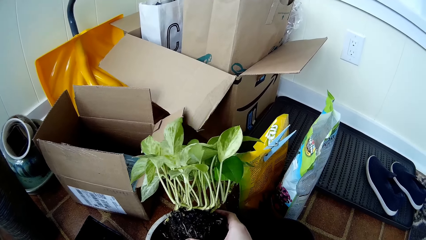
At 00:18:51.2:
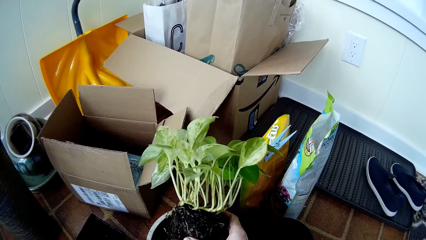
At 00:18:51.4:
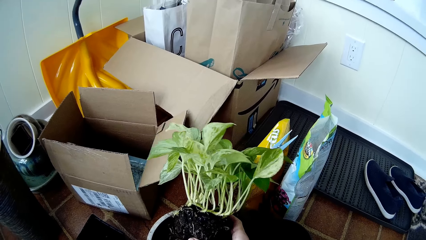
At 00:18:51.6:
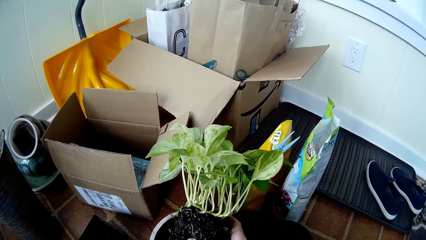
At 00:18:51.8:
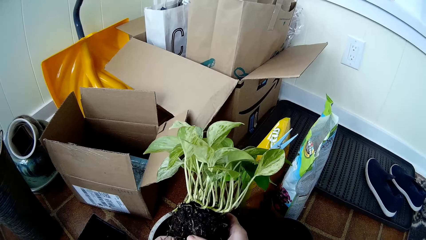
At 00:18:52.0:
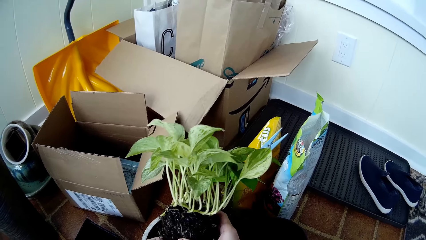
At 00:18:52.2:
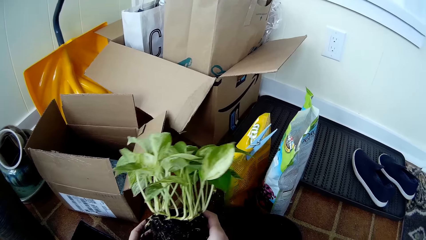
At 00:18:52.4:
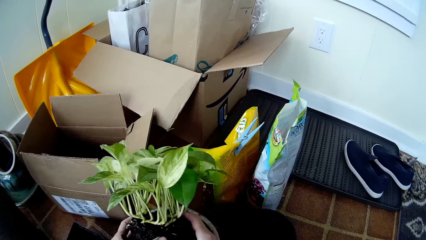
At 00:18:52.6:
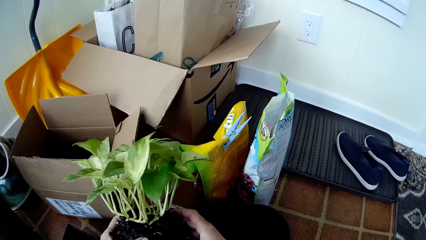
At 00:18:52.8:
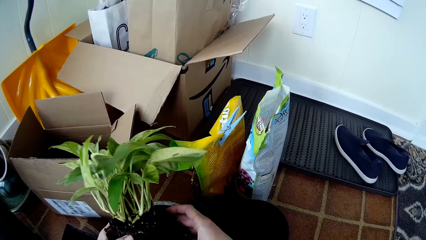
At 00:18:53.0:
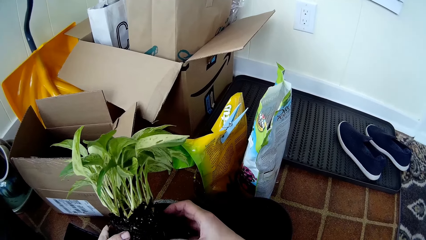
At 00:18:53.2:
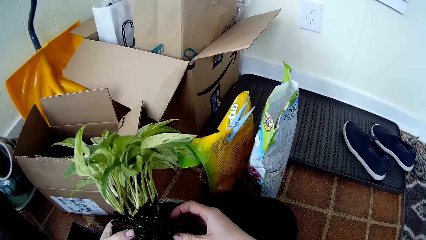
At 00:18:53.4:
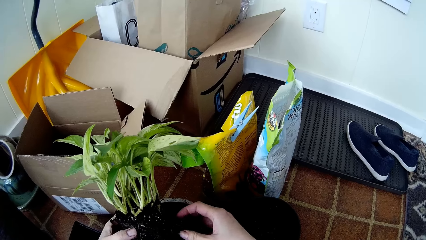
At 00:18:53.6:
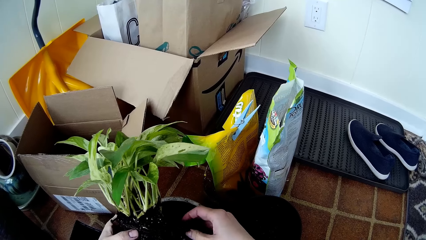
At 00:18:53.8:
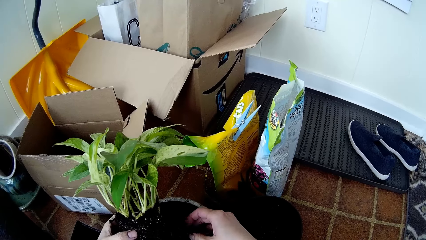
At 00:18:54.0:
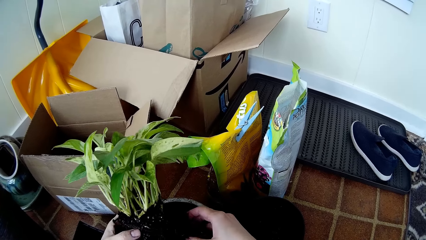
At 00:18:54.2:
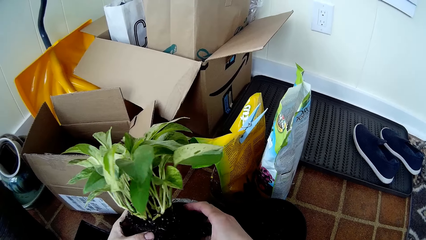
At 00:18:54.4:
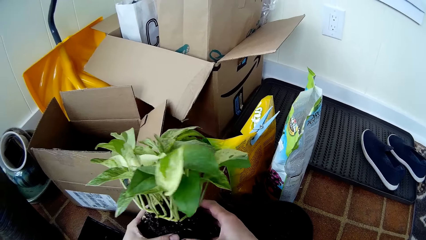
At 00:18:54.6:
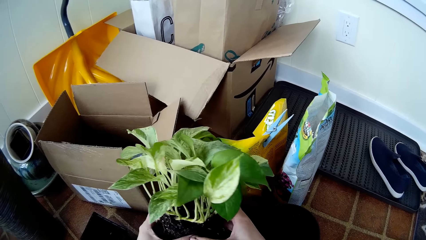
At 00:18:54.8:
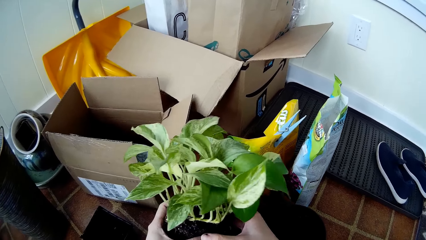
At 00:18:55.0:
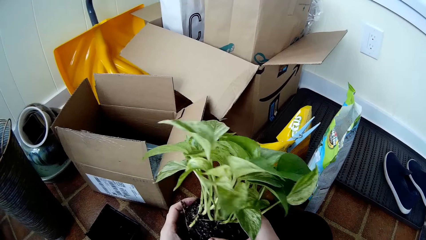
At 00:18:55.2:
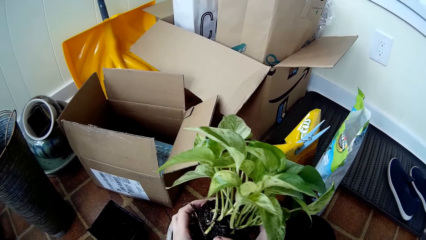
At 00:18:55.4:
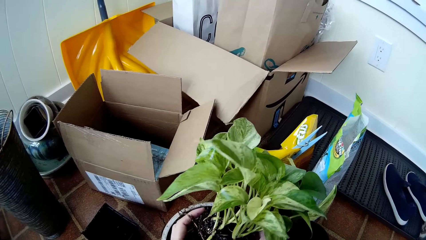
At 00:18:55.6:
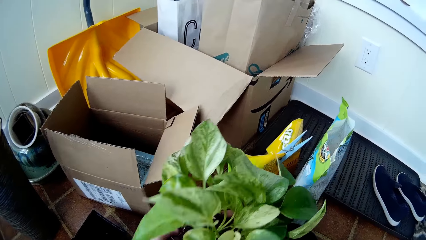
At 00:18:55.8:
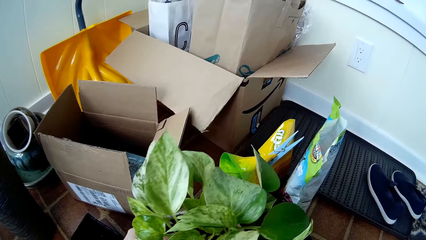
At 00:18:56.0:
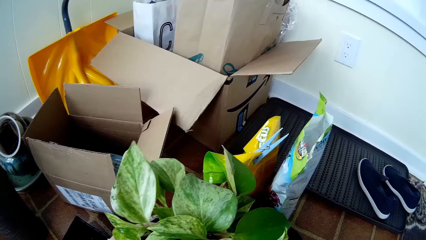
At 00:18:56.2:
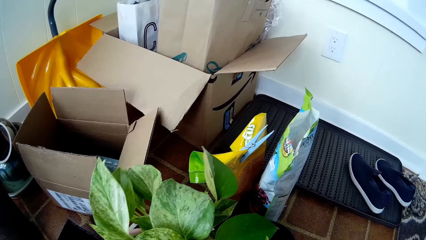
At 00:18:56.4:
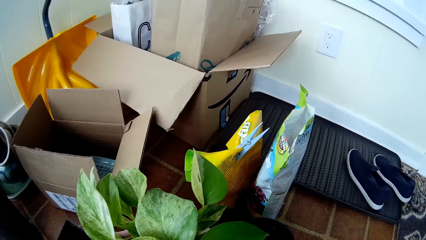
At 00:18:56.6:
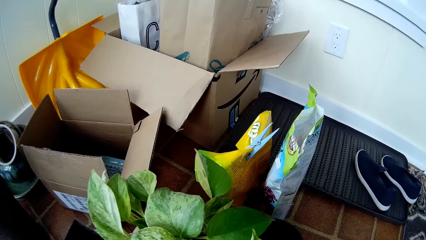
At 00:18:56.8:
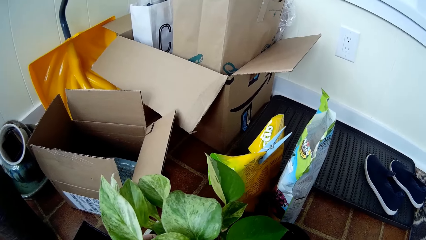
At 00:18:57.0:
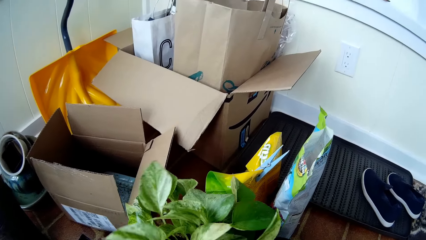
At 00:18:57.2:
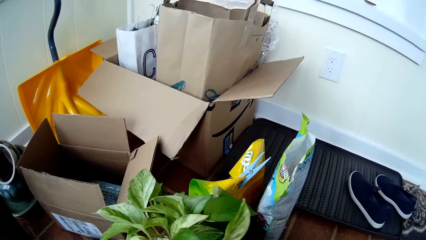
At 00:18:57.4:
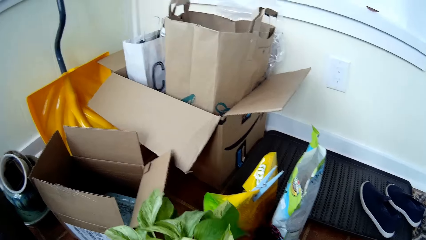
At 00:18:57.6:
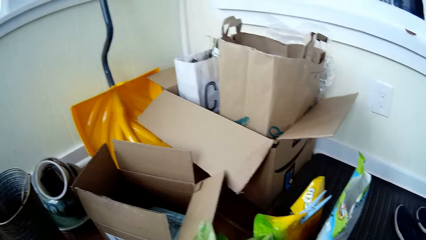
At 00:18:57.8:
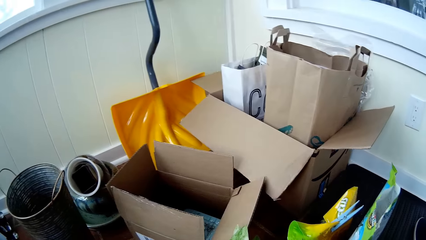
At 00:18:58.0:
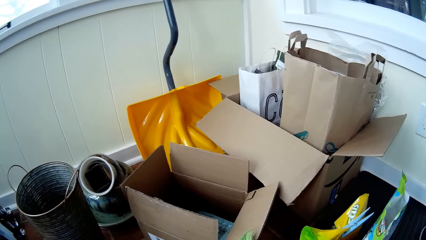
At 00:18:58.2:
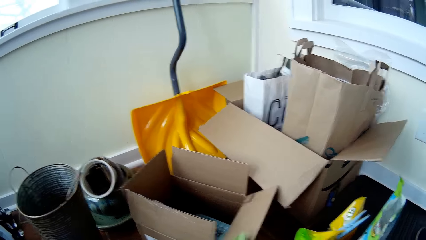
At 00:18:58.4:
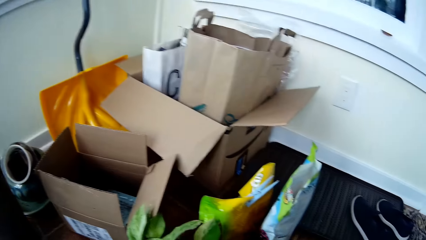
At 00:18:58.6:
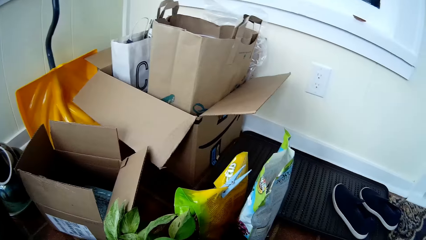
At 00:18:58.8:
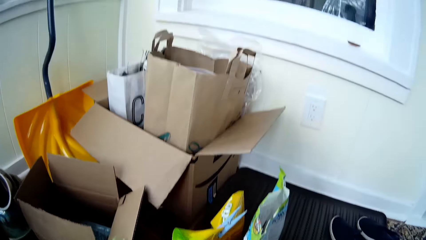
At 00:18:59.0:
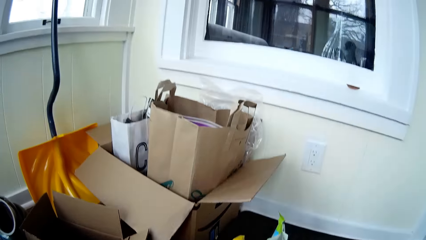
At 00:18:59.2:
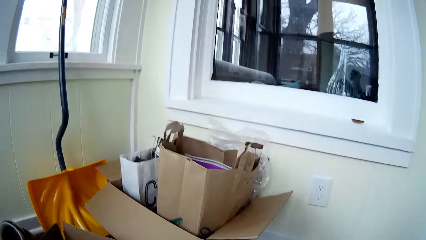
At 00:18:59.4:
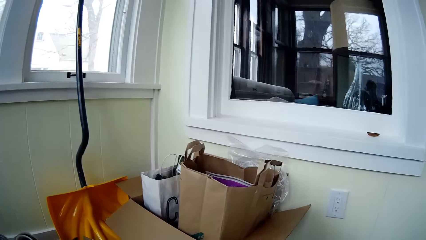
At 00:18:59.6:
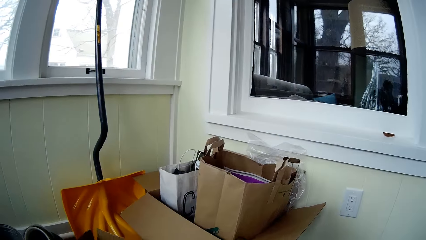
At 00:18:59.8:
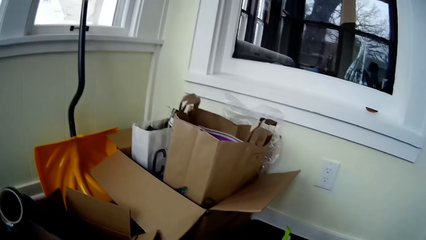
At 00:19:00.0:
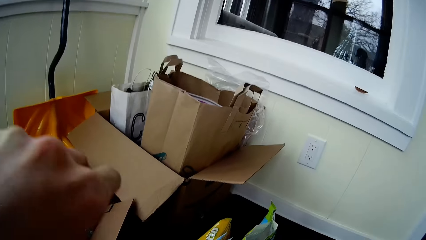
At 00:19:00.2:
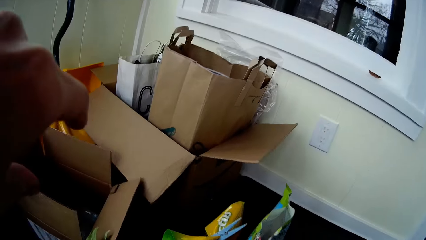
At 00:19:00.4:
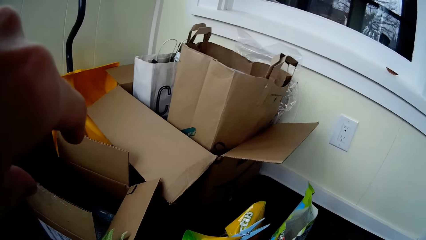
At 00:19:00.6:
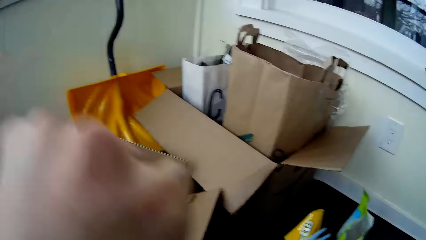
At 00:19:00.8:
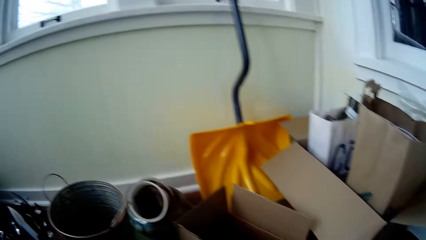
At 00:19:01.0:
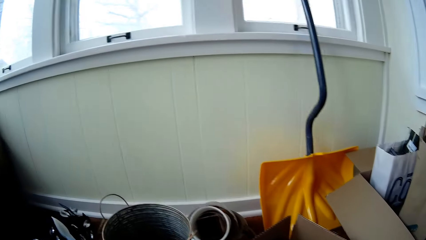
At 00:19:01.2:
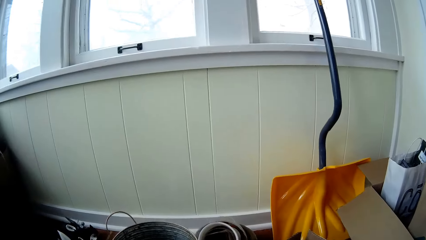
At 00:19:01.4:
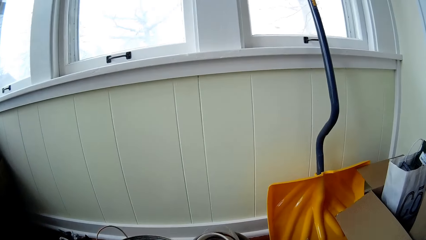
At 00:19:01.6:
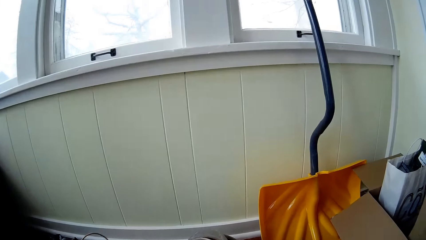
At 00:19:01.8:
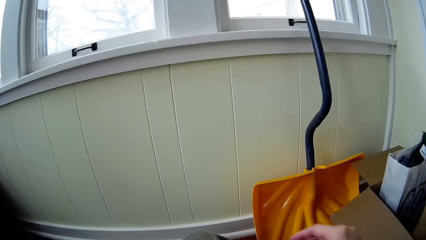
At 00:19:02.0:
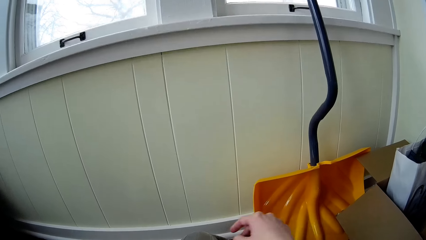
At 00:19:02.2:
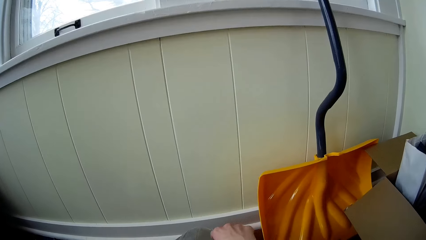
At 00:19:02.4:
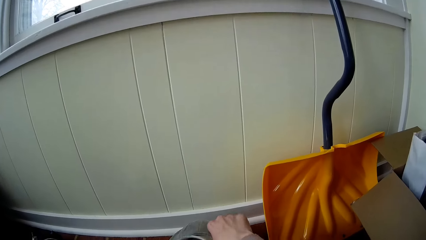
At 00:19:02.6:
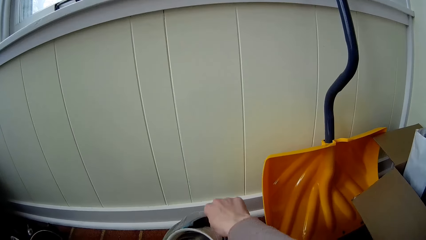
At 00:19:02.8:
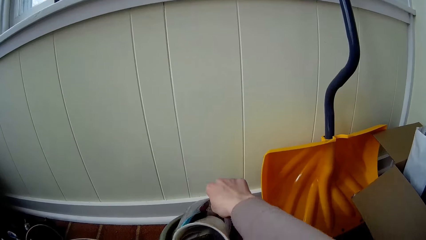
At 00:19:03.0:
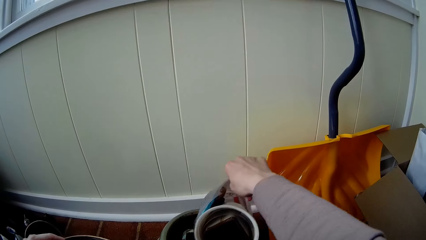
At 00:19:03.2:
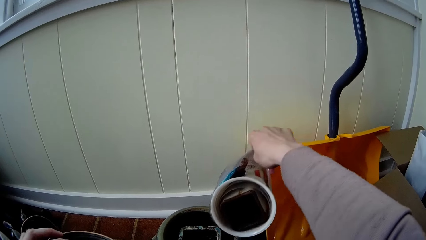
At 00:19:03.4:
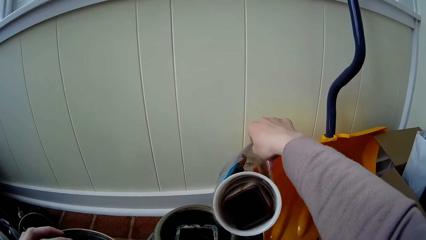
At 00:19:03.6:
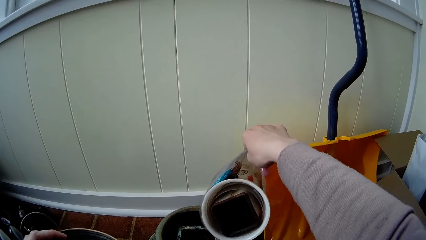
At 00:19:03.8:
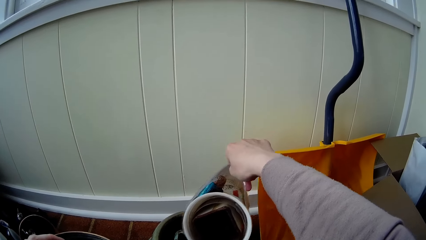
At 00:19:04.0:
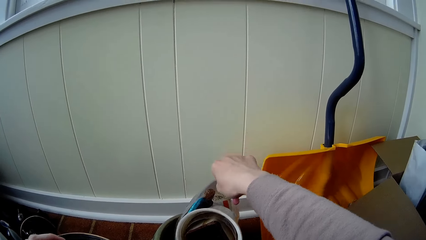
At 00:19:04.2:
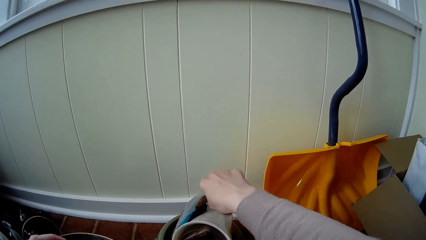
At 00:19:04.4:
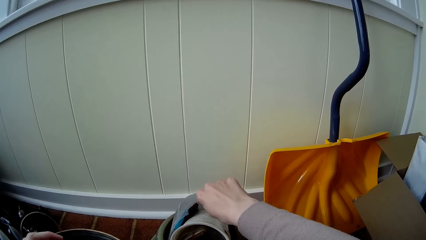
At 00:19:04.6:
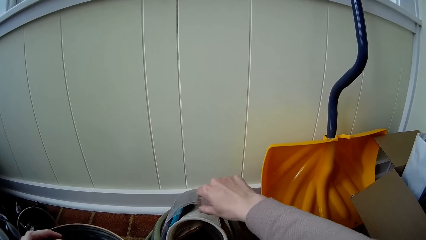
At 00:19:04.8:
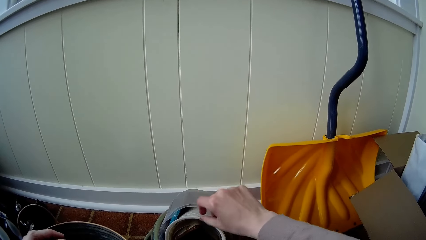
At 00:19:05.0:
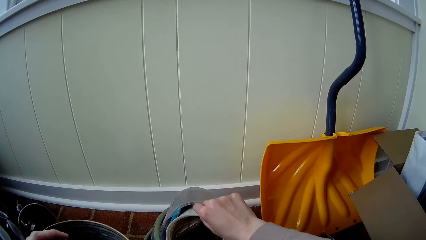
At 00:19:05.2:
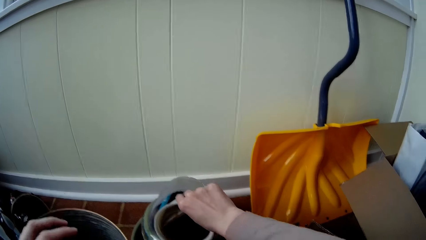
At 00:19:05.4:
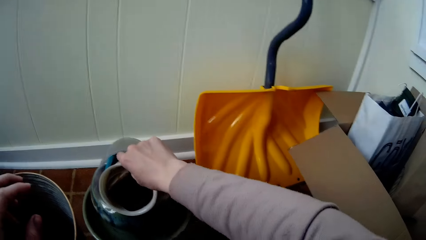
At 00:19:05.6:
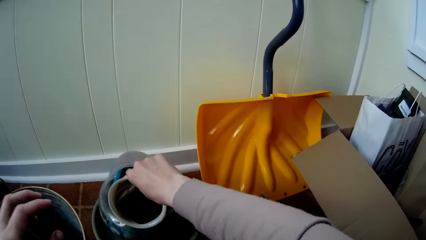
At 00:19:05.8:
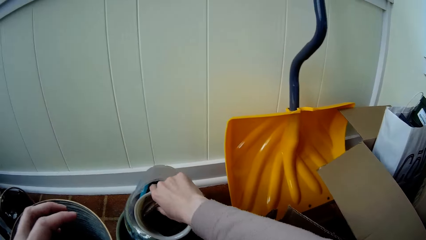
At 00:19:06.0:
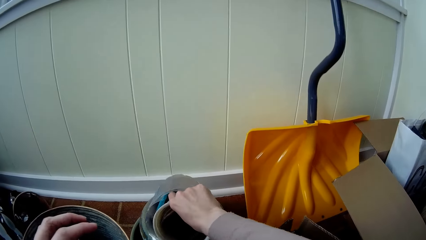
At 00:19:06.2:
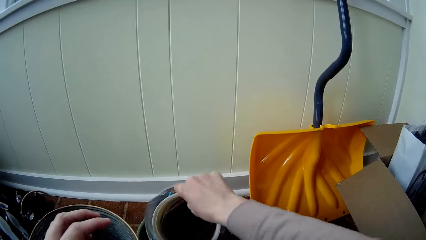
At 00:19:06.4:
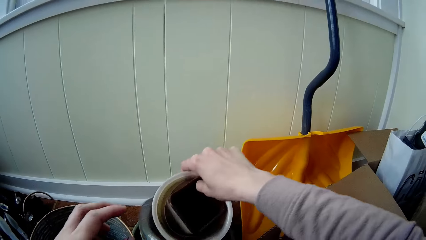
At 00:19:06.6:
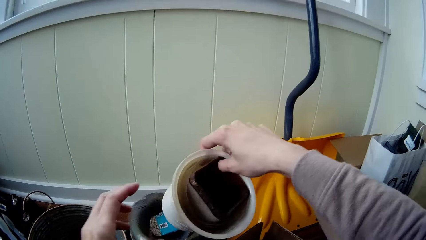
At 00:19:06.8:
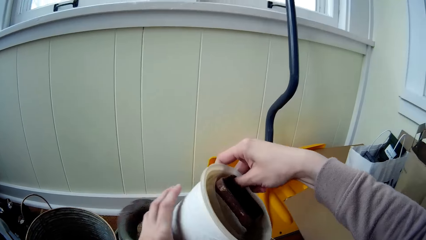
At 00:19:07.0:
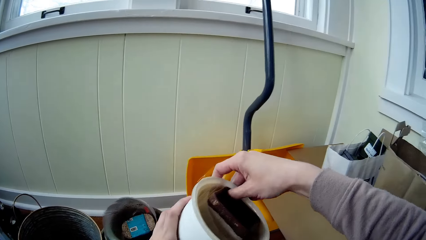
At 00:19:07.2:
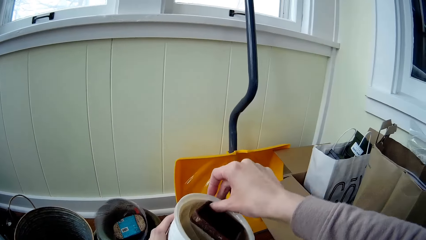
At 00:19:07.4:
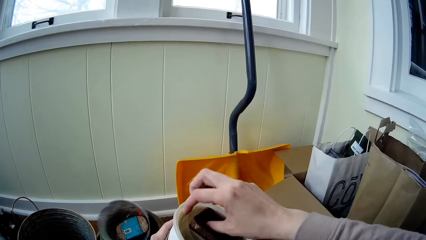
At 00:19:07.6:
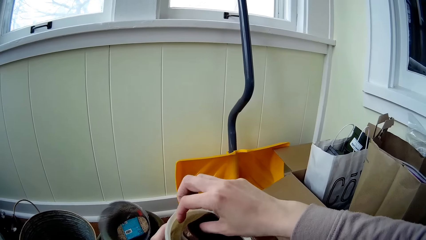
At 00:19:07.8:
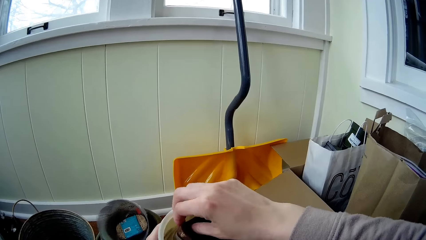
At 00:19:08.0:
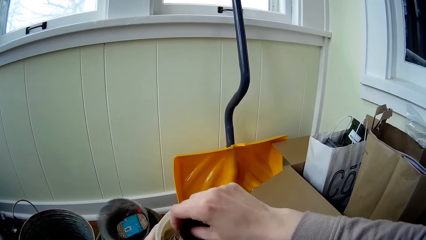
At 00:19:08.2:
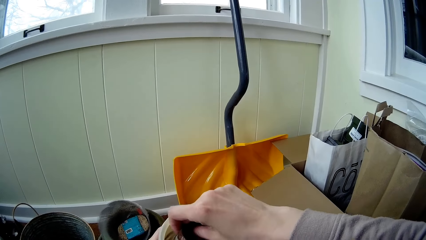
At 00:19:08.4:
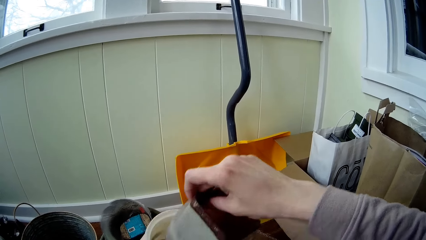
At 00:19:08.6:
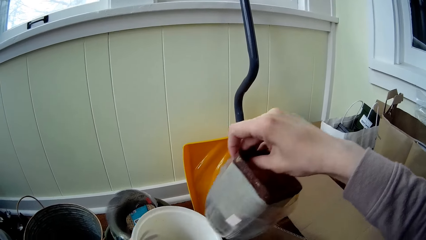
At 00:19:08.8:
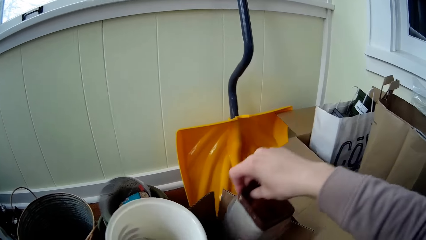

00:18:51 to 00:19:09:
The camera wearer removes her left hand from the seedling. She holds the seedling with her hands. She disintegrates soil around the seedling with her right hand into the flower vase. She holds the seedling with her hands. She looks around. She touches her face with her left hand. She wipes something with the left hand. She looks around. She picks a plastic flower vase from a bucket with her right hand. She drops the plastic flower vase on the bucket with her right hand. She pulls a white flower vase from the plastic flower vase with her right hand. She holds the white flower vase with her left hand. She pulls flower vases from the white flower vase with her right hand.
